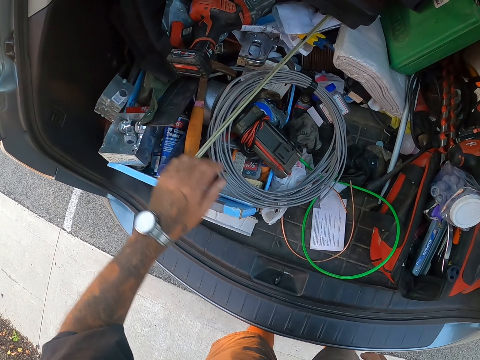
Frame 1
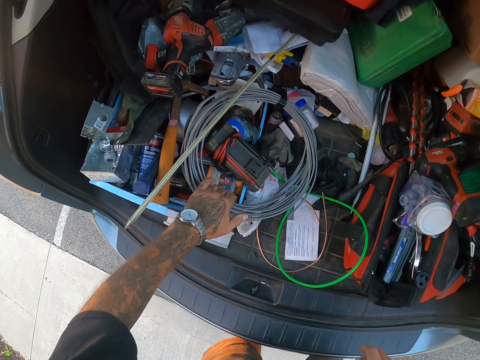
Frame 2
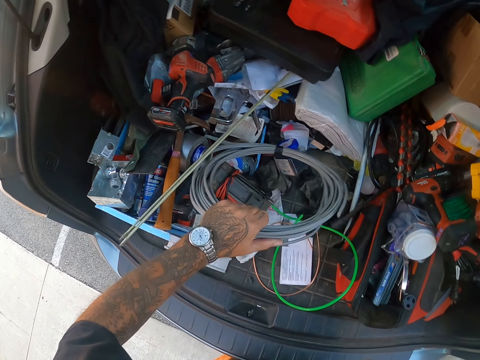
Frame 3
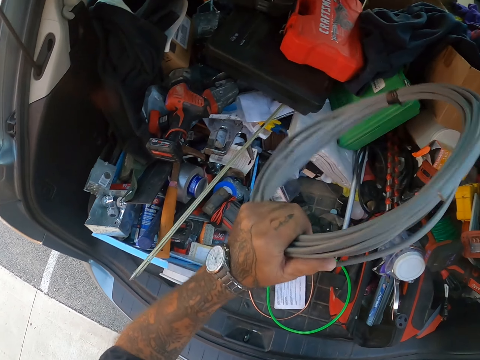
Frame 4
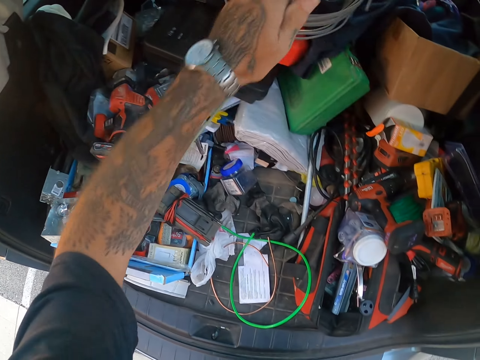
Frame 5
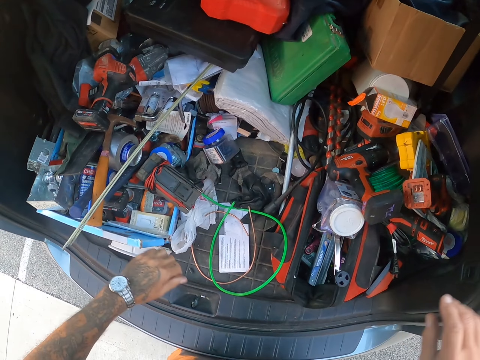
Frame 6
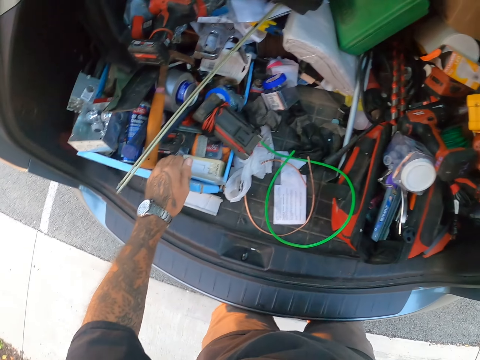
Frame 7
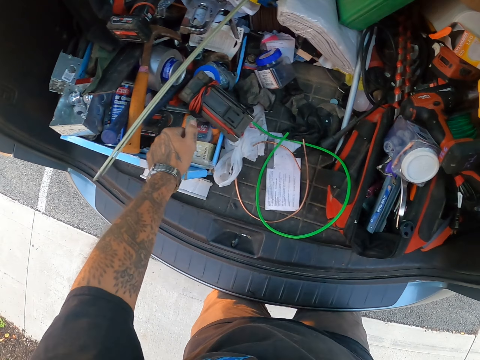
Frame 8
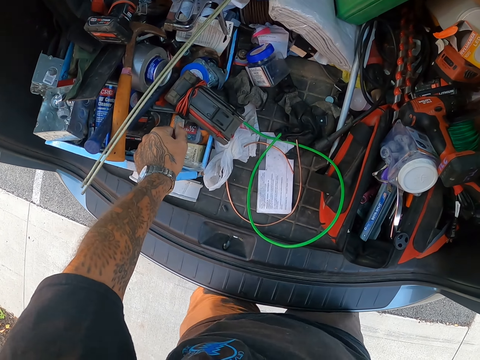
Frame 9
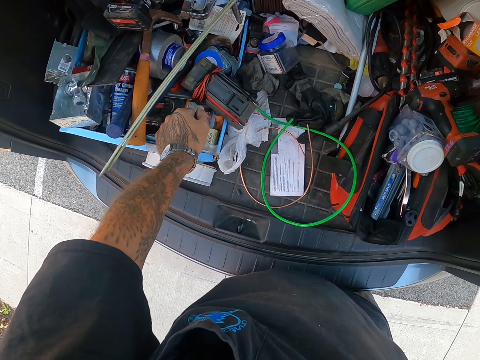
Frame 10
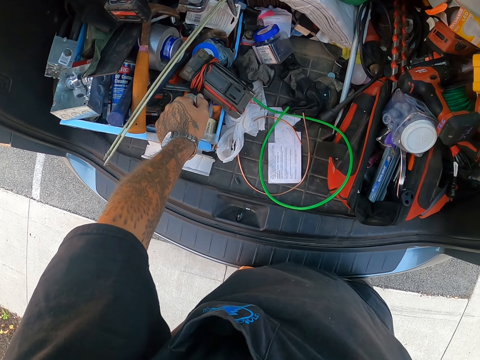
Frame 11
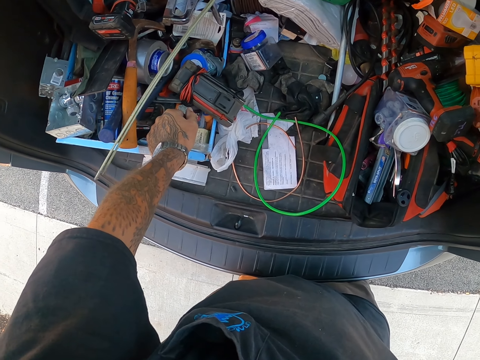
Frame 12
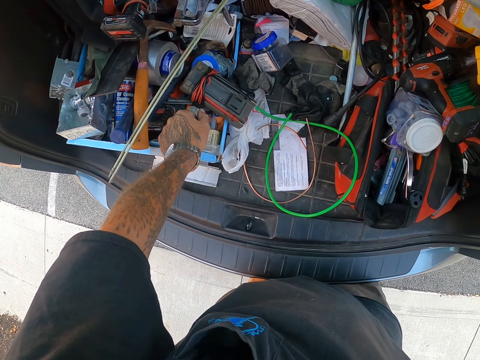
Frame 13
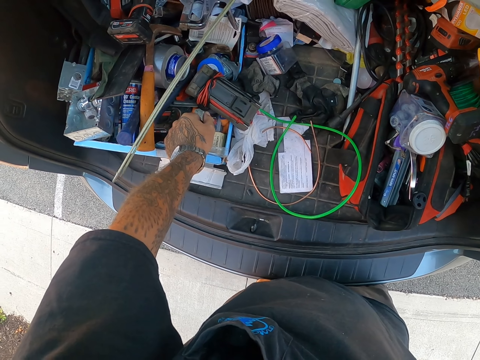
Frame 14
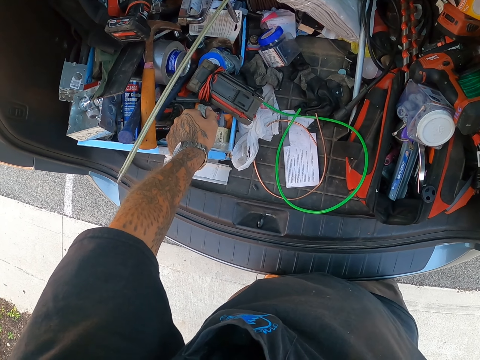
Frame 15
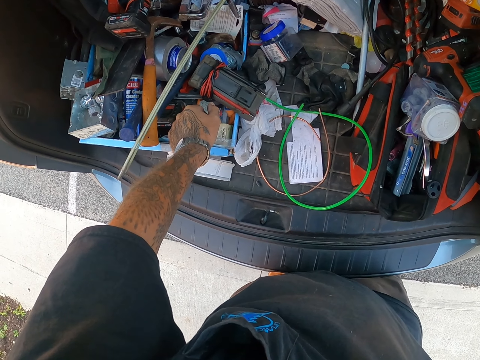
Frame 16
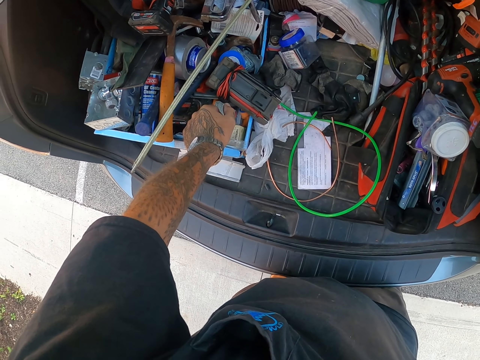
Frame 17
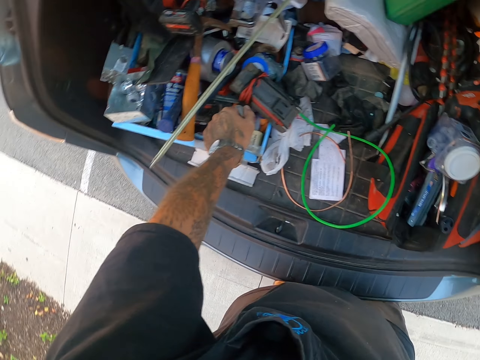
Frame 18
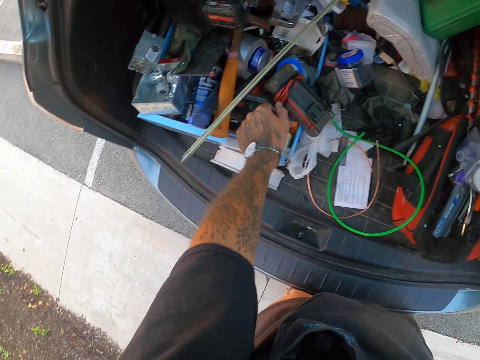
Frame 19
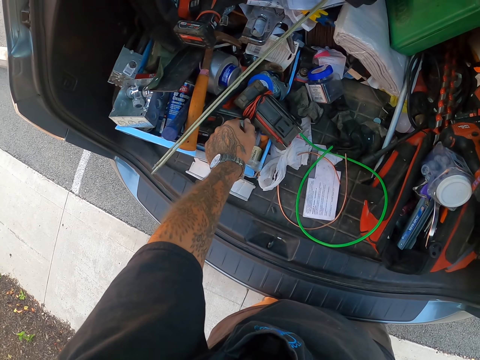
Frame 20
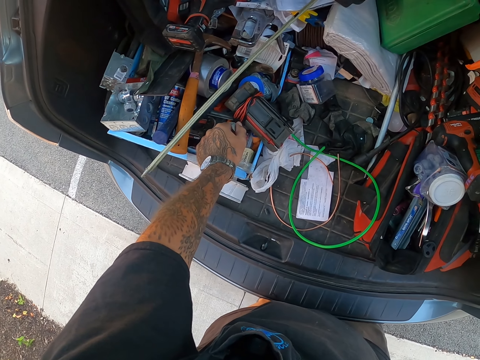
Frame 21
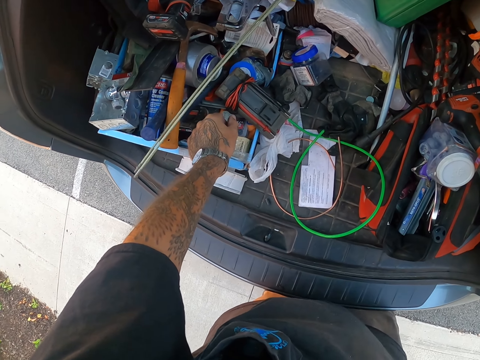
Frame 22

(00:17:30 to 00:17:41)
The camera wearer touches the cables. They move a cable in the boot, throw the cable on the car boot, and stare at something in the boot.

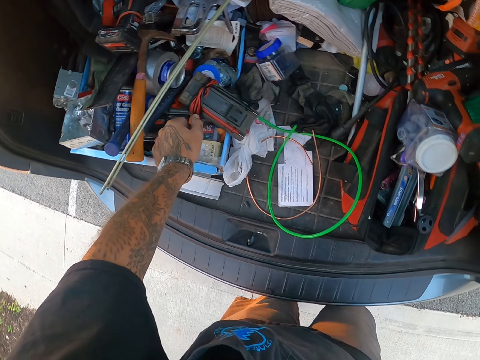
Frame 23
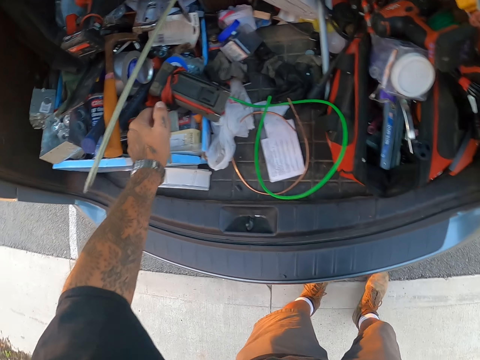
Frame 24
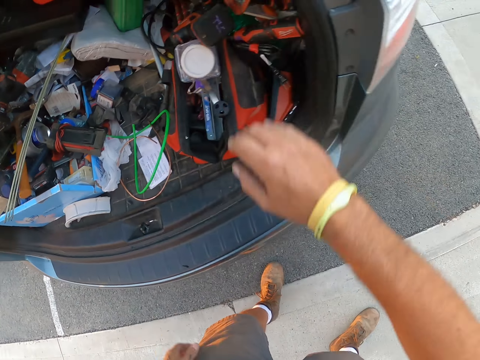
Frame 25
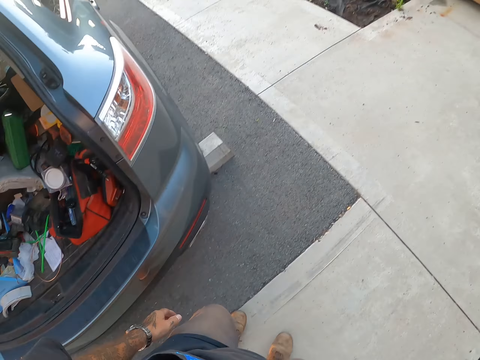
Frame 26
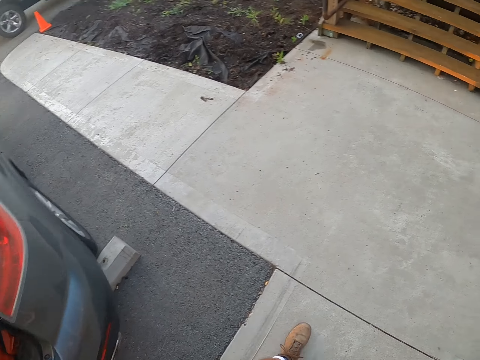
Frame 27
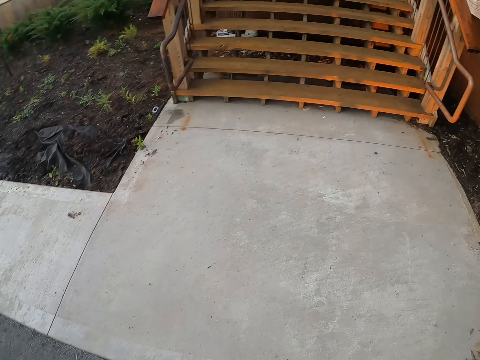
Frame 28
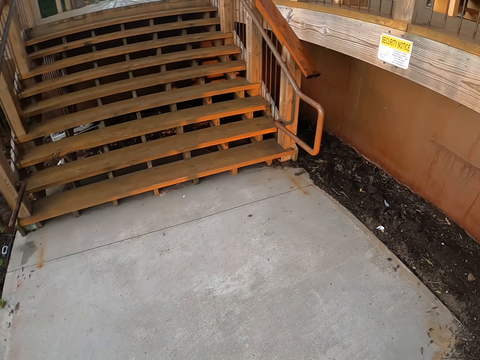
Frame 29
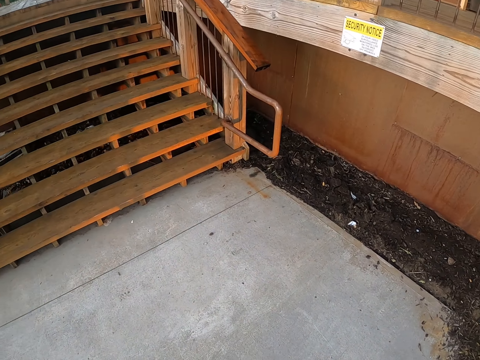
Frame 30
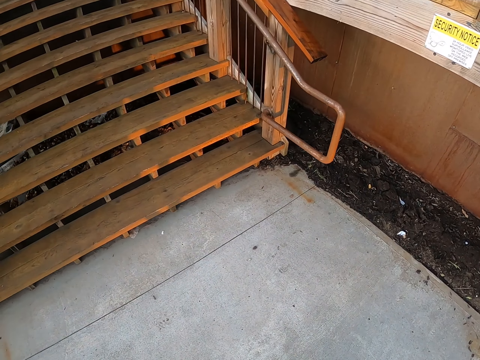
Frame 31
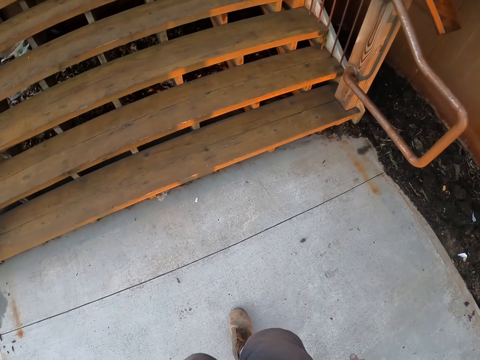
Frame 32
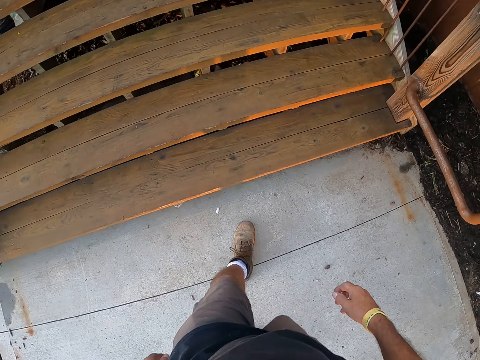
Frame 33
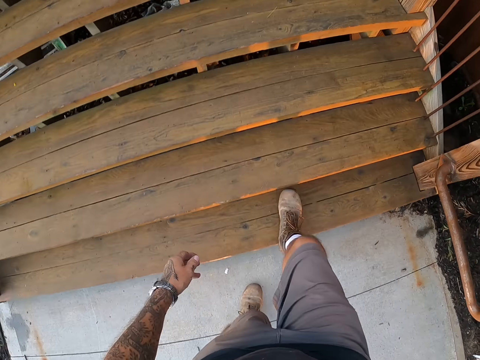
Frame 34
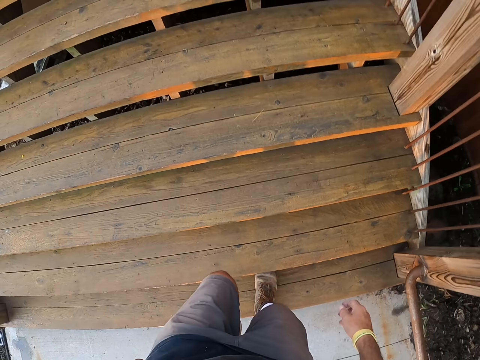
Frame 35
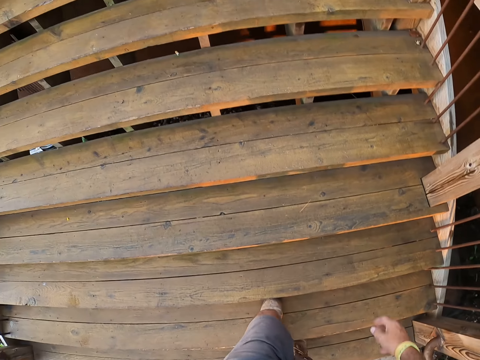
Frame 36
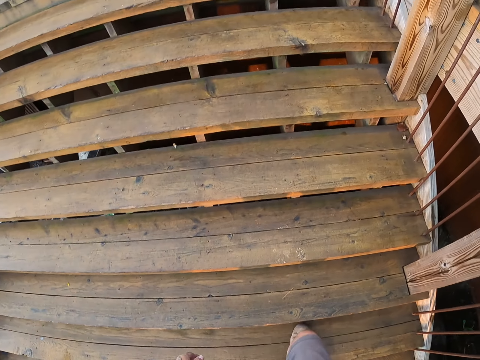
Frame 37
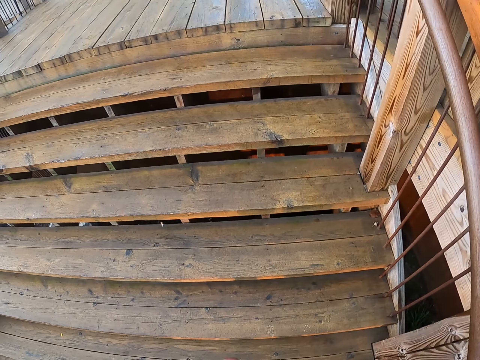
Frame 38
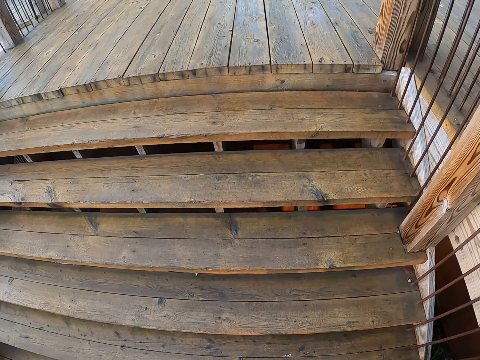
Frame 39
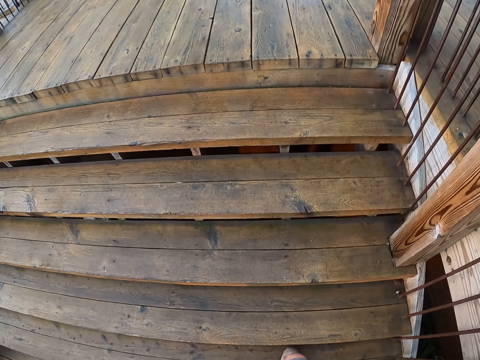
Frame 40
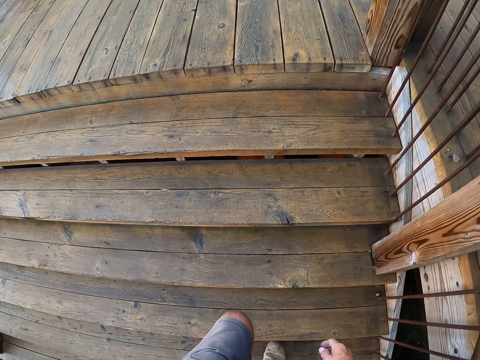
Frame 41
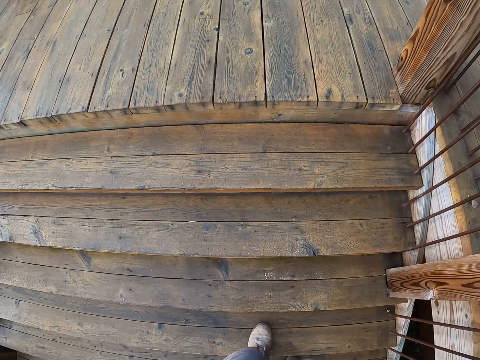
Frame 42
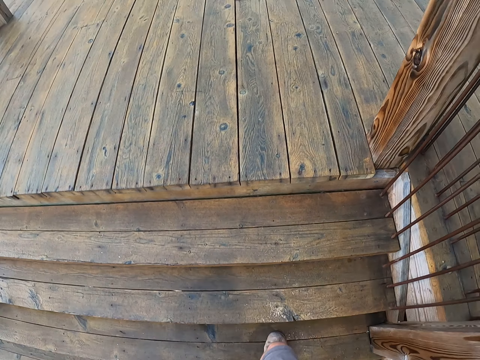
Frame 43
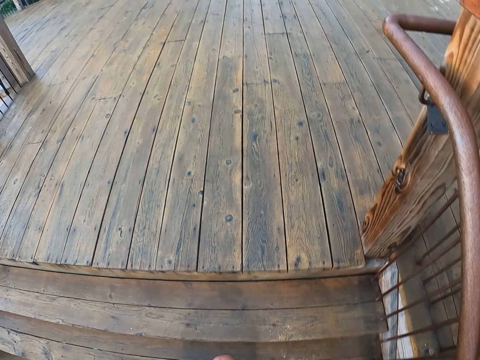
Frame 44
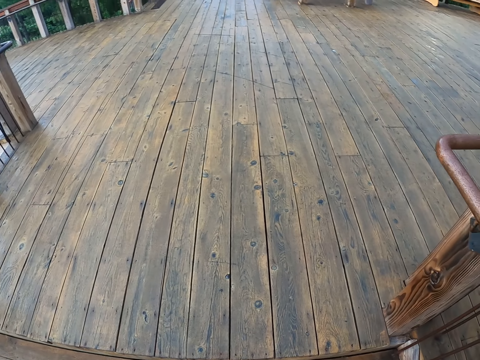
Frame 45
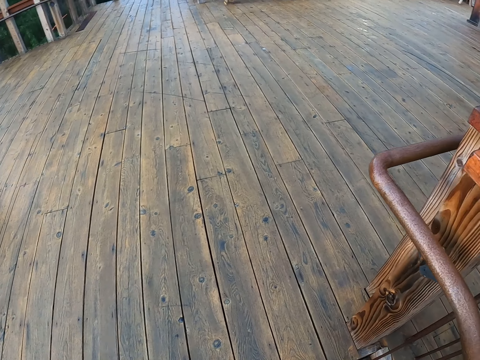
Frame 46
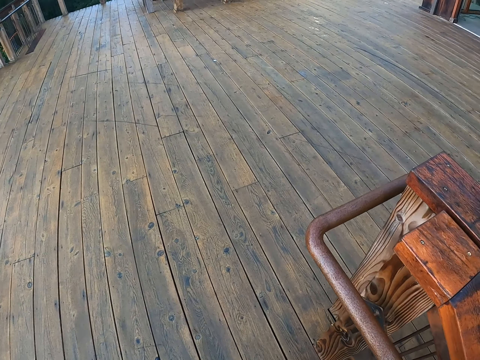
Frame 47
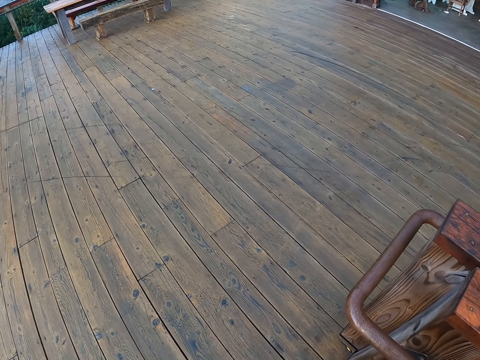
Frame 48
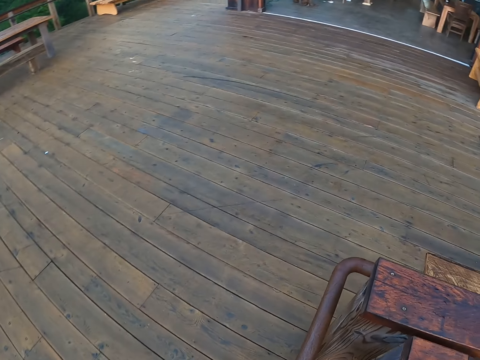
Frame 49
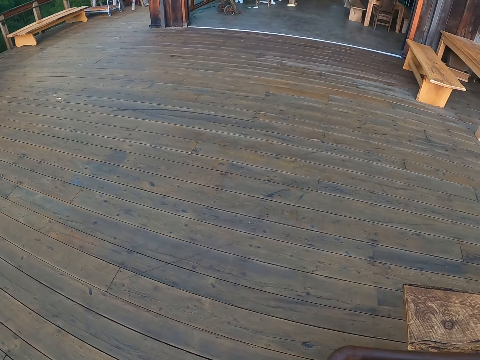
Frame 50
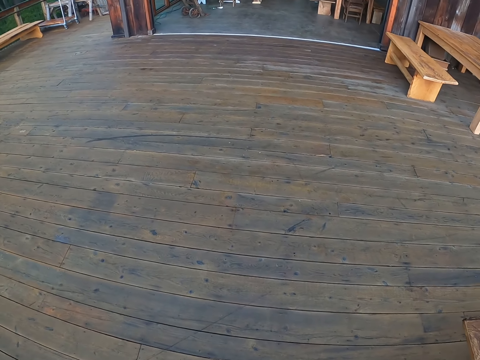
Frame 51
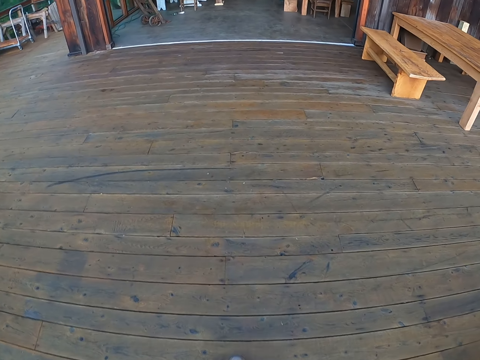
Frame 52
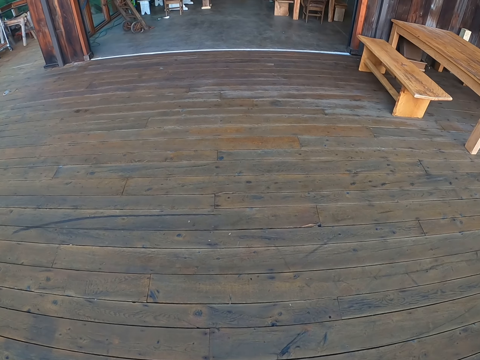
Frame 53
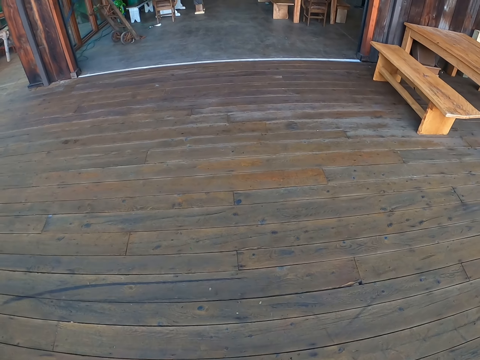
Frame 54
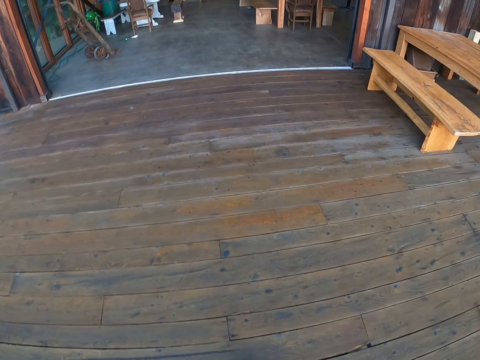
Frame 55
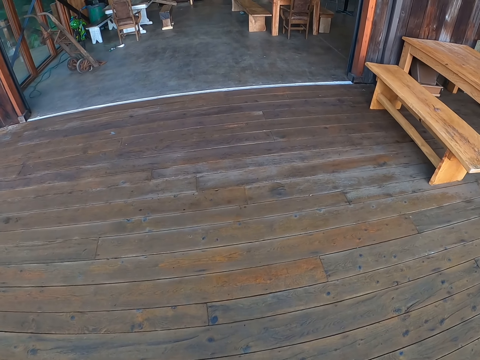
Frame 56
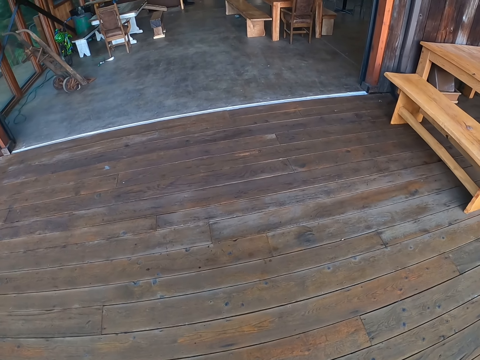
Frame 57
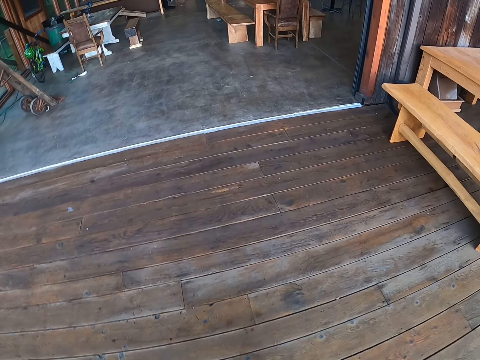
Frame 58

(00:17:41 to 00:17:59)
The camera wearer walks on the pavement towards the house. They climb up the staircase. They walk on the slab towards the table.
